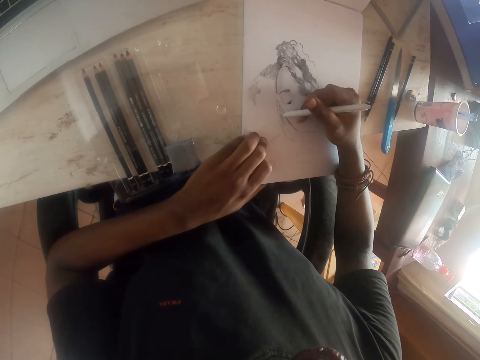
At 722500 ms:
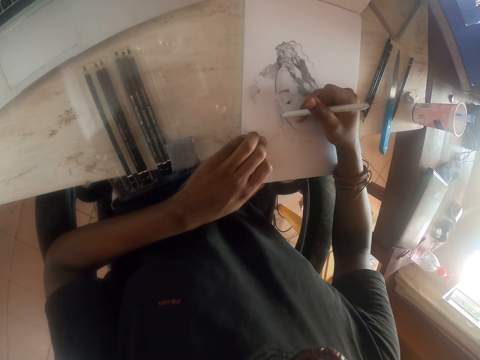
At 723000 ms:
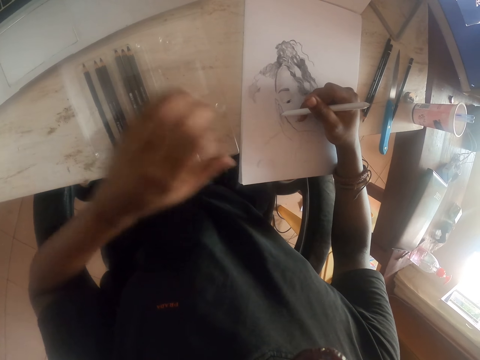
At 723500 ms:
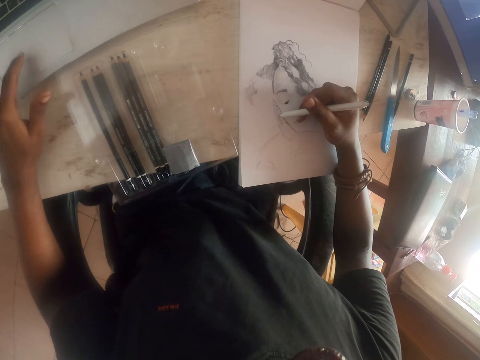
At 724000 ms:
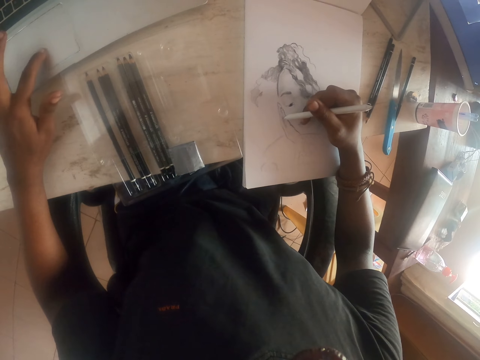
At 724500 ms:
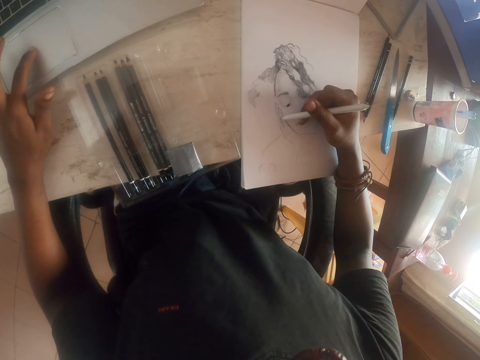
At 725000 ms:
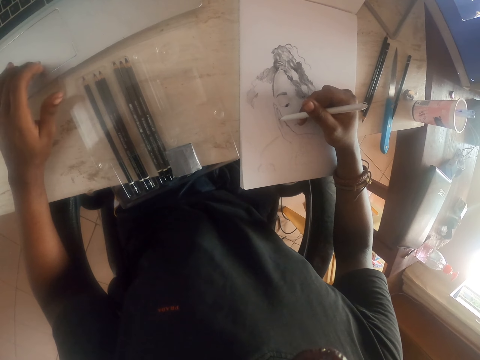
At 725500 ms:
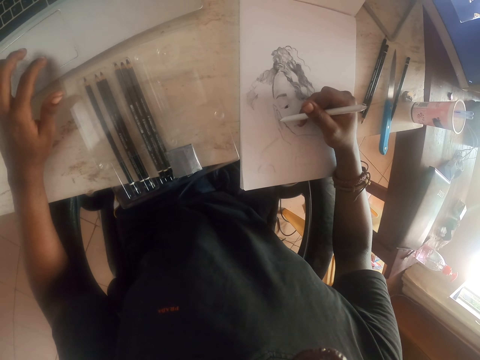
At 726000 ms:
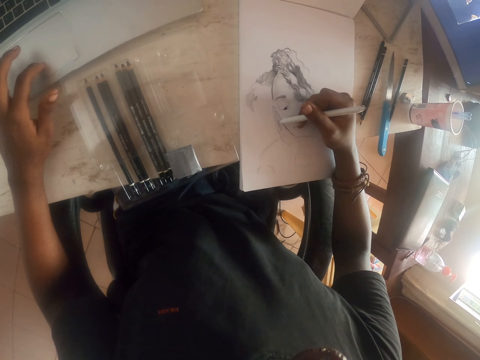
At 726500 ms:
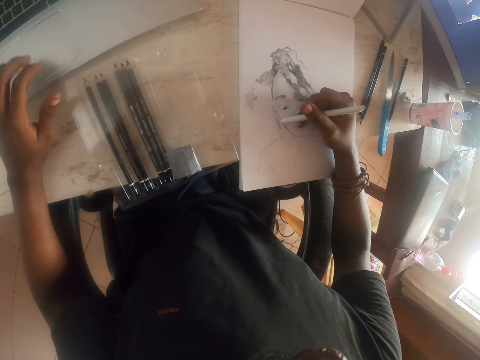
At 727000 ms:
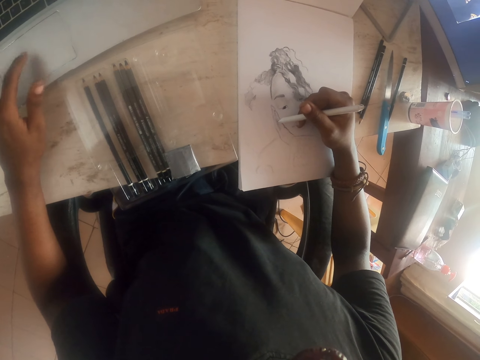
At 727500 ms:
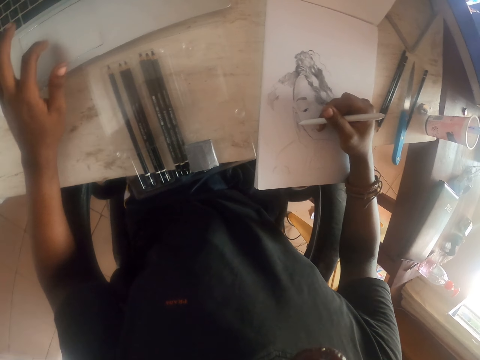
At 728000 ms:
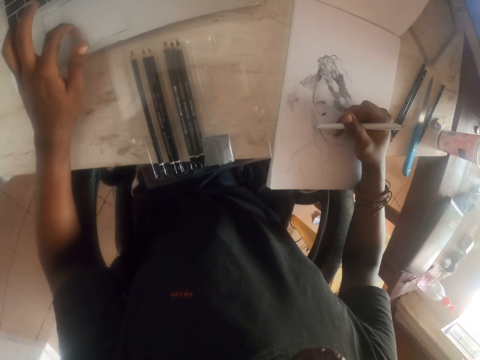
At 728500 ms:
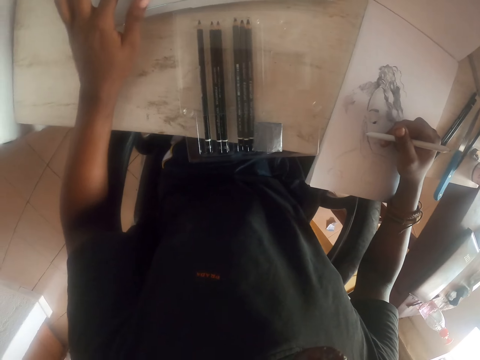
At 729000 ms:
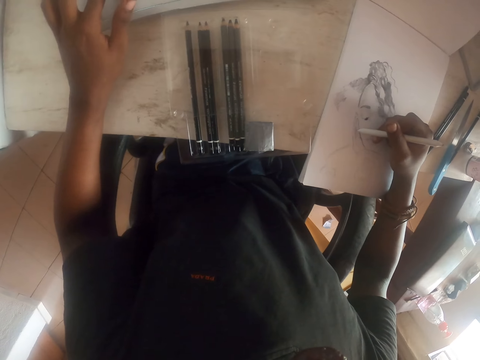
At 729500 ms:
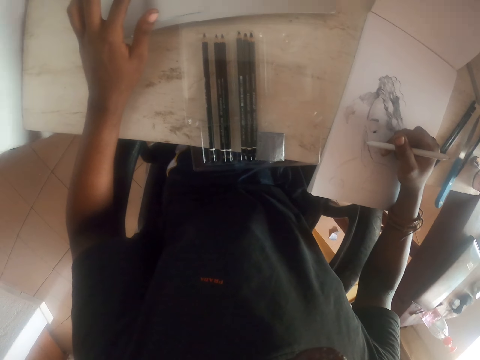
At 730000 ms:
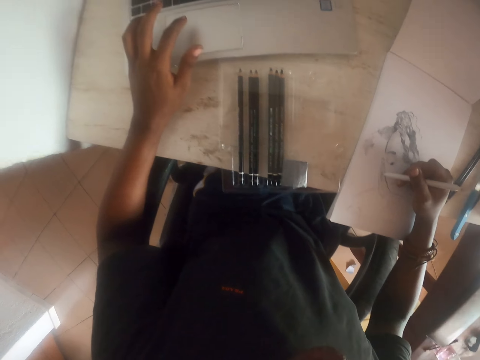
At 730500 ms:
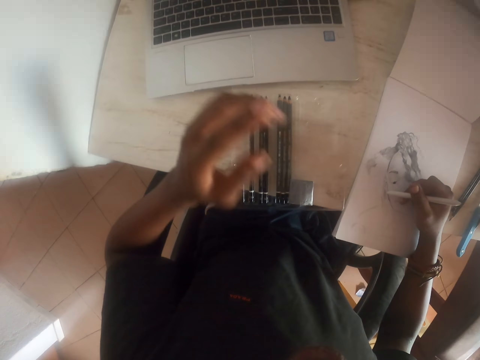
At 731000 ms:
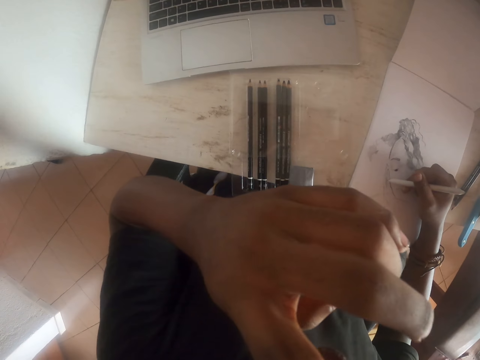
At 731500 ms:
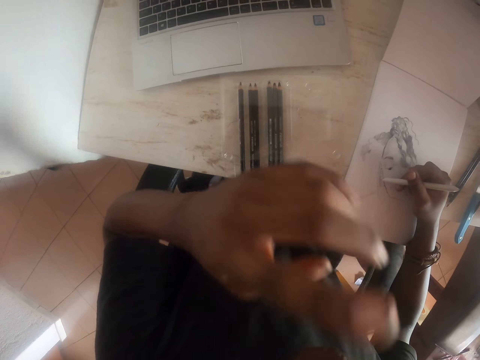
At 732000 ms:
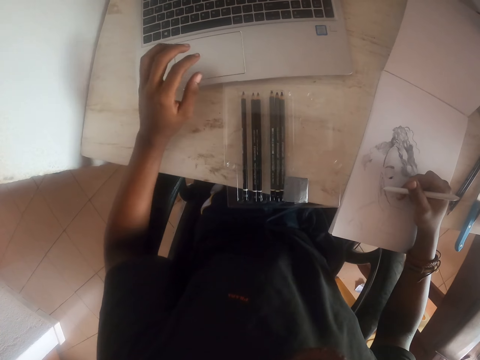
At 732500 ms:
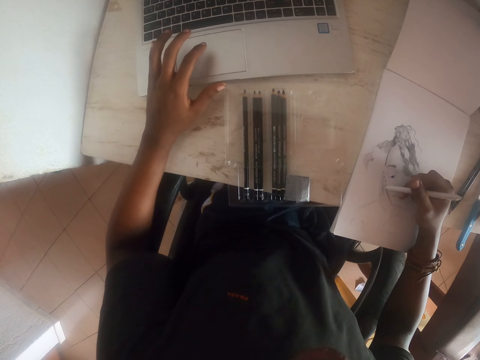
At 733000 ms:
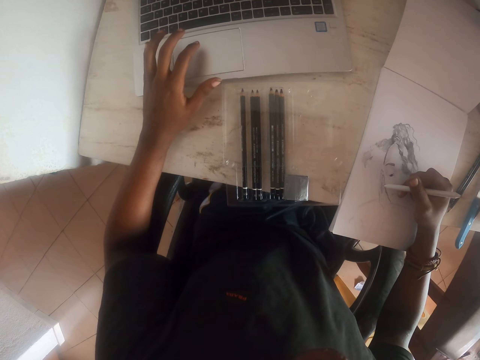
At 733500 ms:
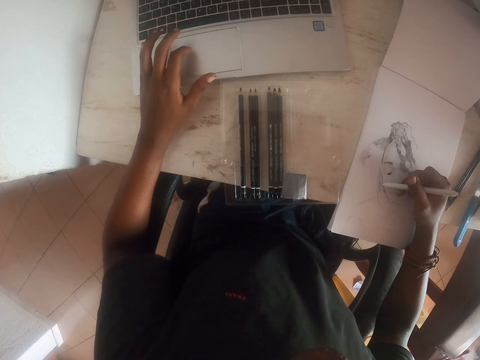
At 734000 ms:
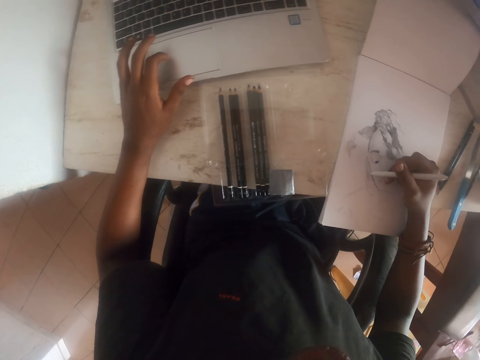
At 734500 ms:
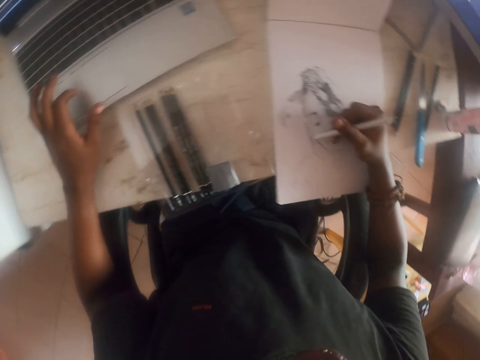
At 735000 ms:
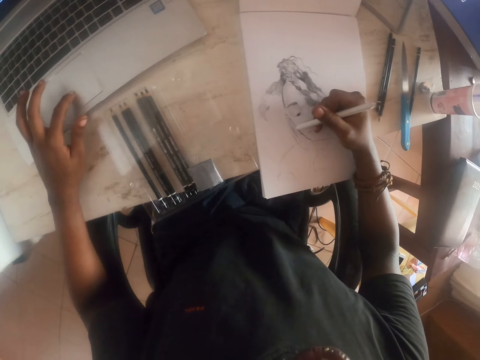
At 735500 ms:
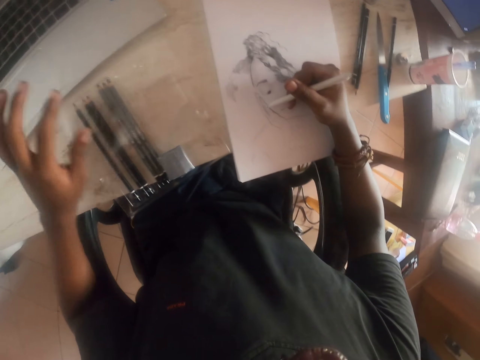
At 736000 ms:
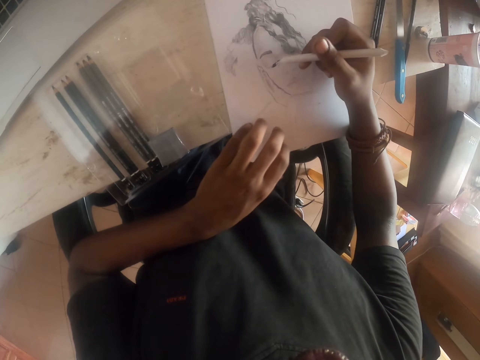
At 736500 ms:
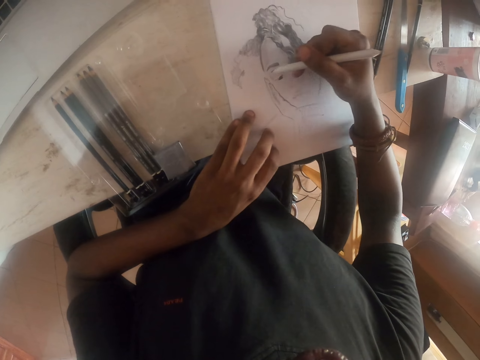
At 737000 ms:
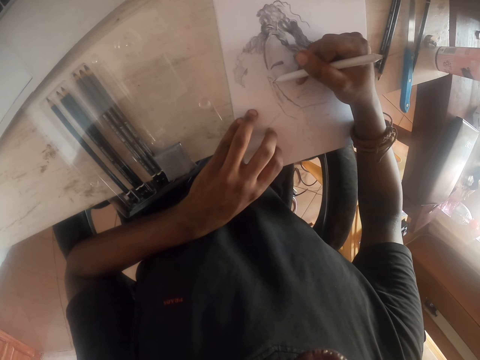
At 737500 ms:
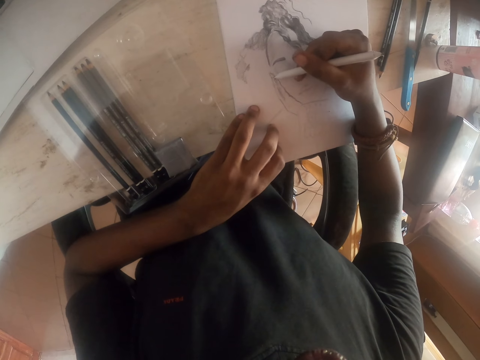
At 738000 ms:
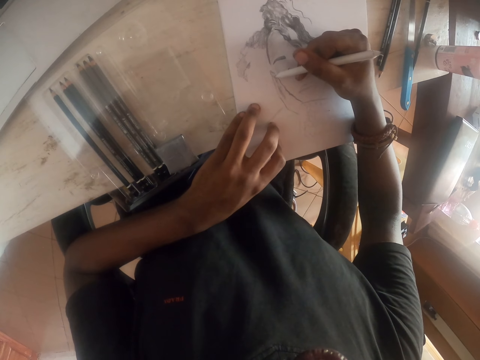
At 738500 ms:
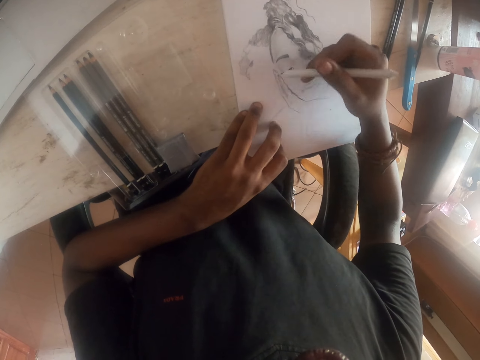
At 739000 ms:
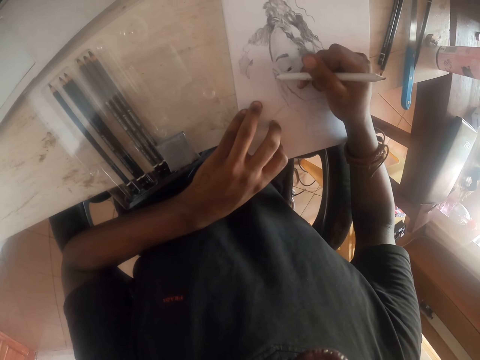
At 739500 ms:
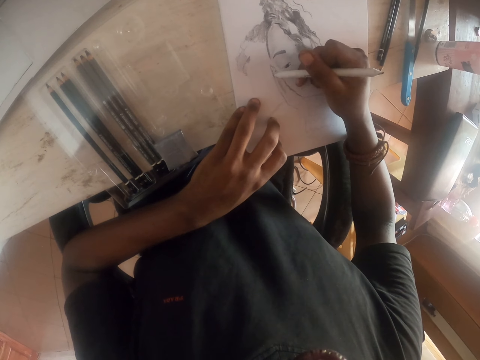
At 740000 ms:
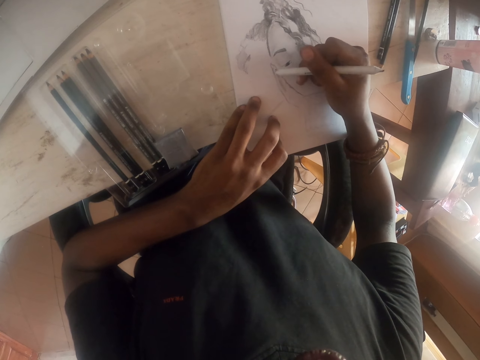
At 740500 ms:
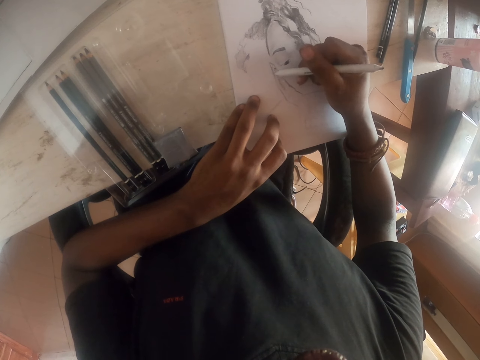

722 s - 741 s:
The camera wearer operates a laptop with the left hand. He touches his face. He operates the laptop with the left hand. He looks at a drawing on a paper. He touches the drawing with the left hand. He draws an image on the paper with a pen.

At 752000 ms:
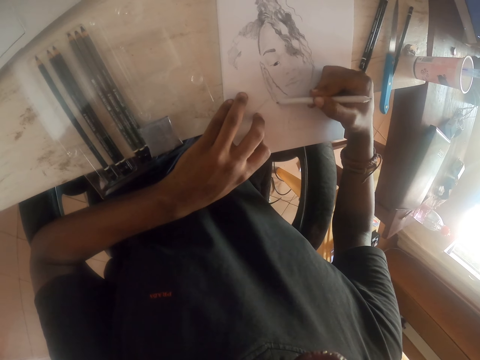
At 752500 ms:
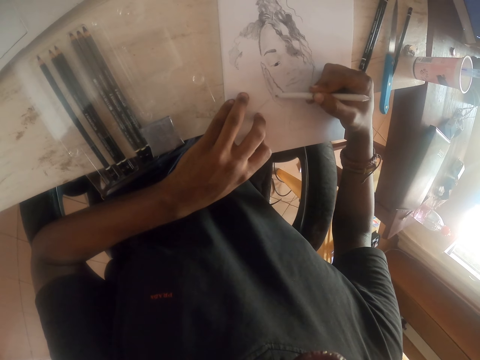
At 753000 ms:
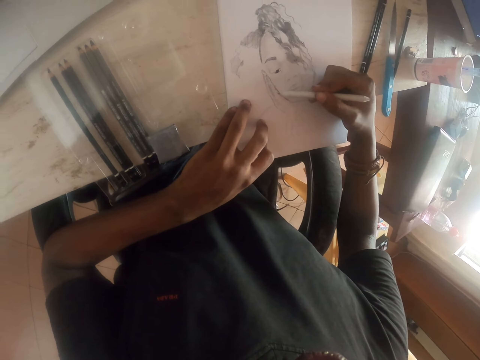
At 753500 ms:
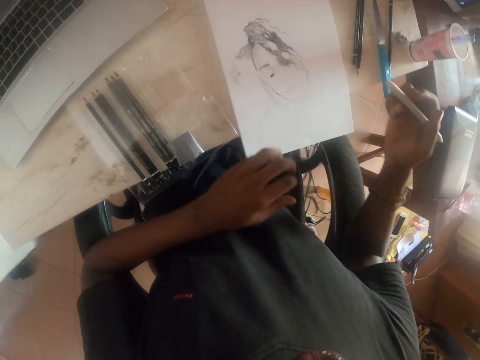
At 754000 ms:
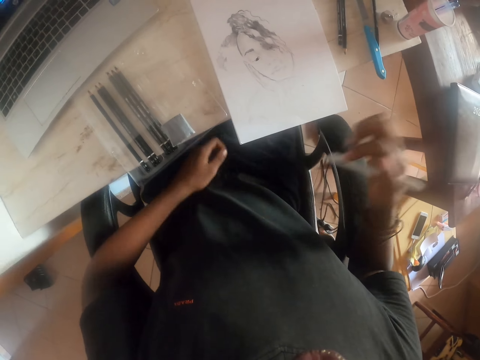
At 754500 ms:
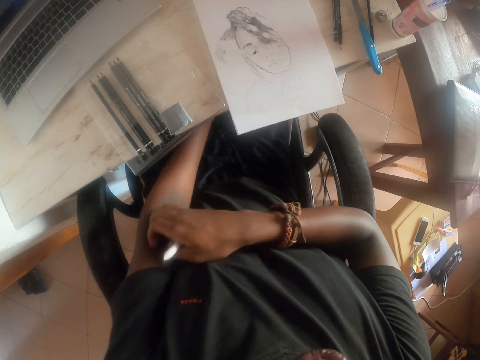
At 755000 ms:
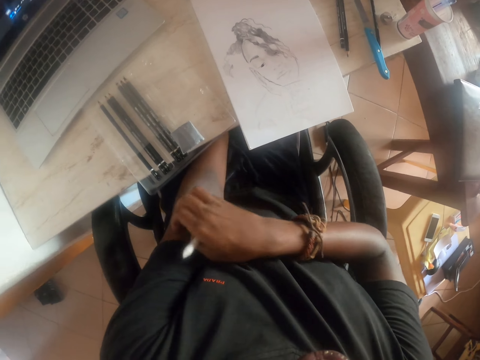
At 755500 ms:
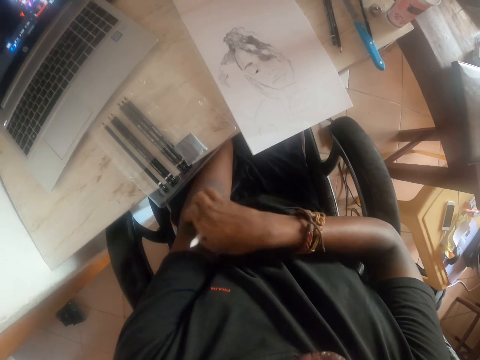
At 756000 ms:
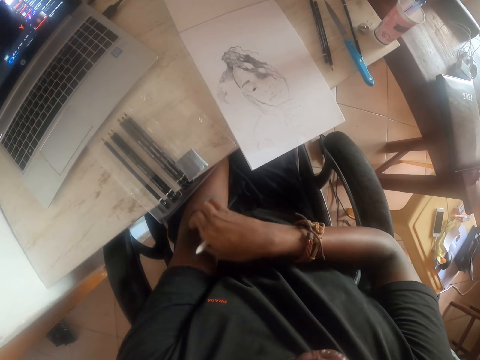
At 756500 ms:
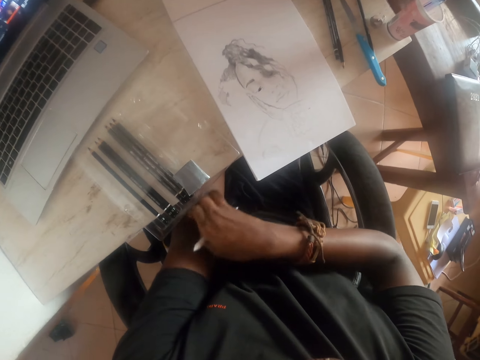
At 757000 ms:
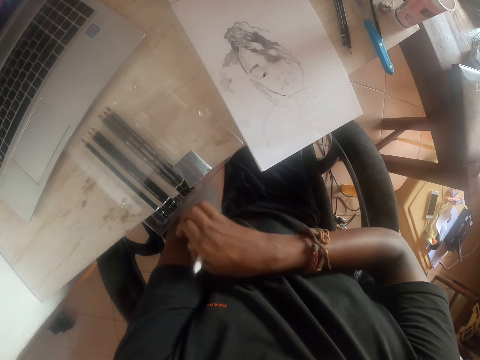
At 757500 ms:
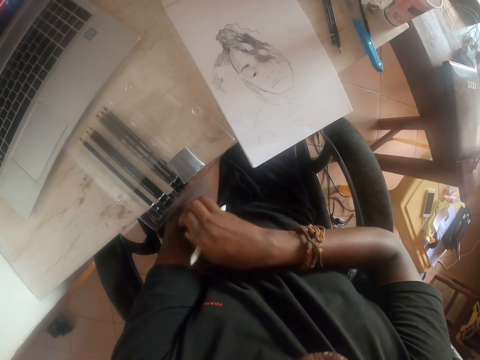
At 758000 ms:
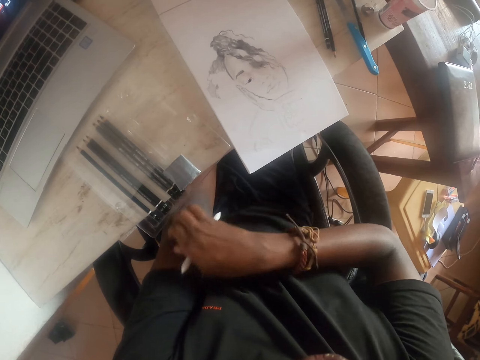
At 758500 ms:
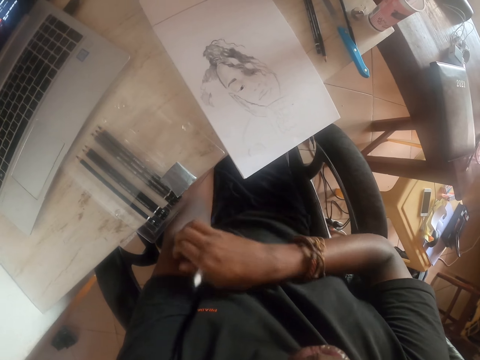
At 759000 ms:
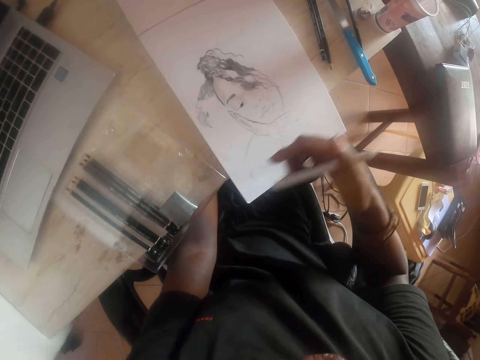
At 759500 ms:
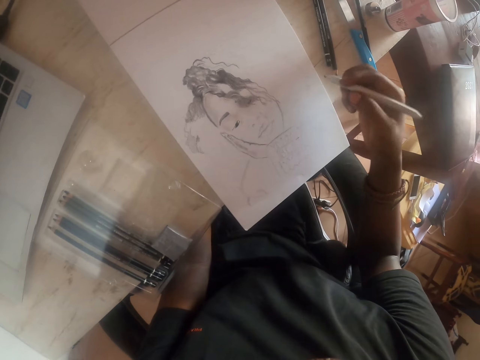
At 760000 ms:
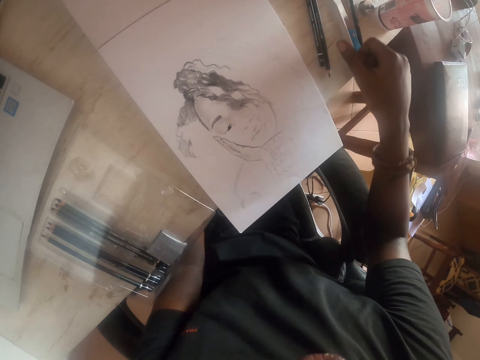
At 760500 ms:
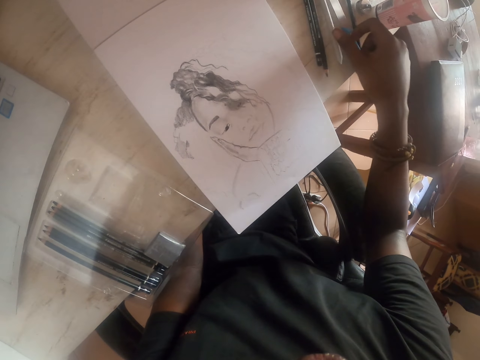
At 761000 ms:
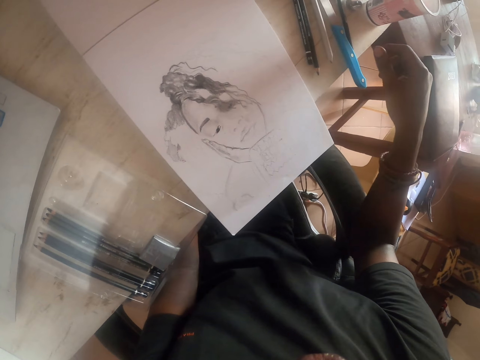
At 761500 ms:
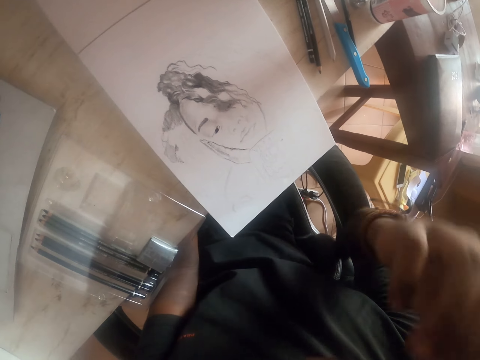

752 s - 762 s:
The camera wearer scratches his left hand. He puts his hand on his thigh. He puts a white pen on a table.
